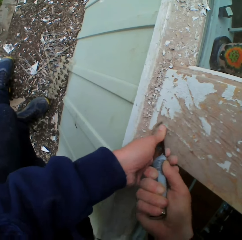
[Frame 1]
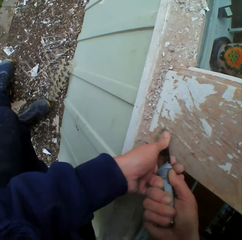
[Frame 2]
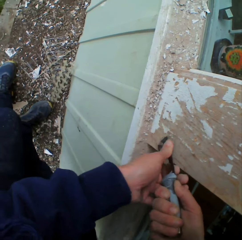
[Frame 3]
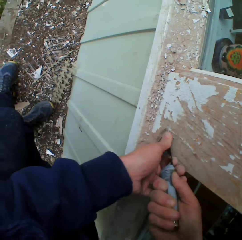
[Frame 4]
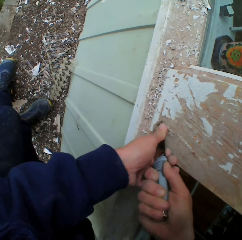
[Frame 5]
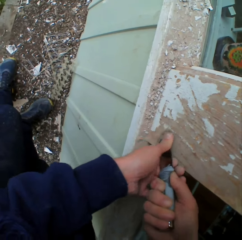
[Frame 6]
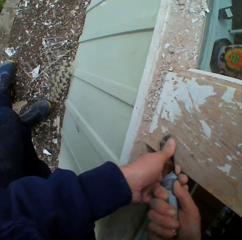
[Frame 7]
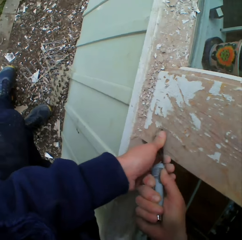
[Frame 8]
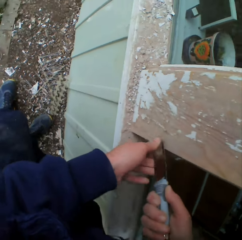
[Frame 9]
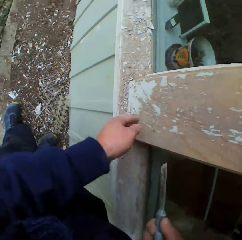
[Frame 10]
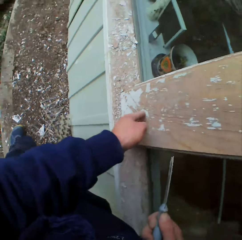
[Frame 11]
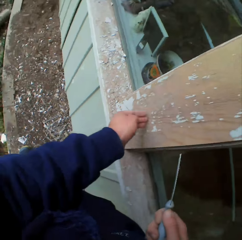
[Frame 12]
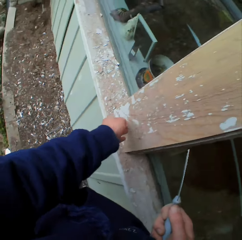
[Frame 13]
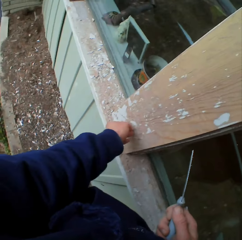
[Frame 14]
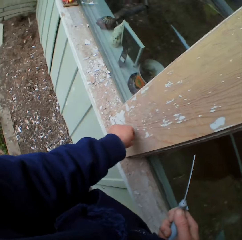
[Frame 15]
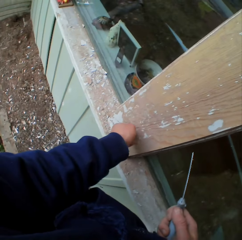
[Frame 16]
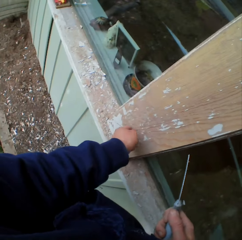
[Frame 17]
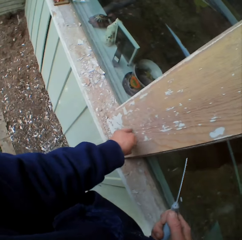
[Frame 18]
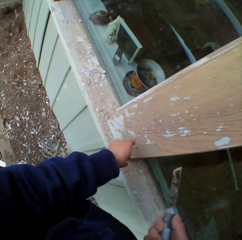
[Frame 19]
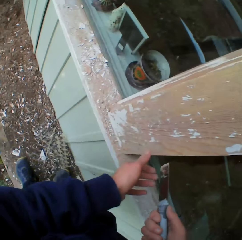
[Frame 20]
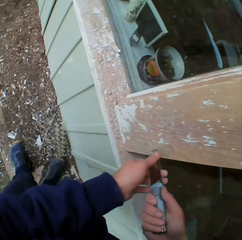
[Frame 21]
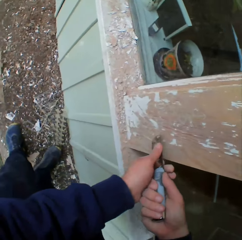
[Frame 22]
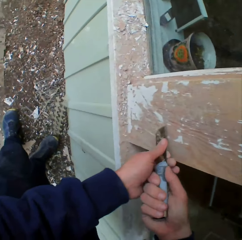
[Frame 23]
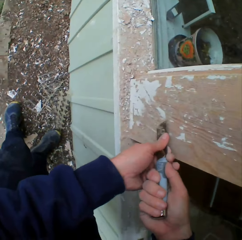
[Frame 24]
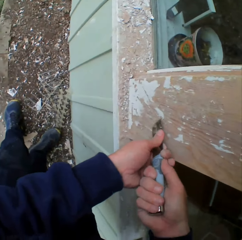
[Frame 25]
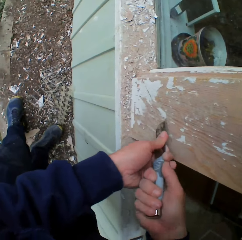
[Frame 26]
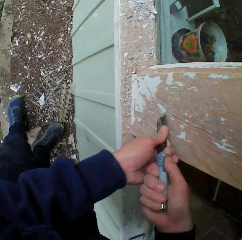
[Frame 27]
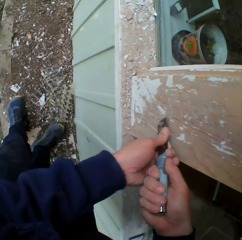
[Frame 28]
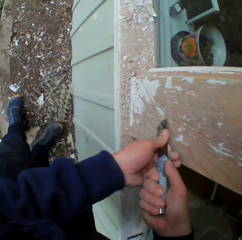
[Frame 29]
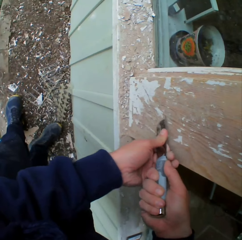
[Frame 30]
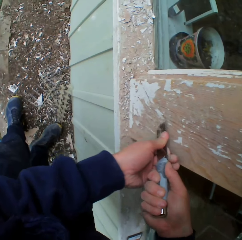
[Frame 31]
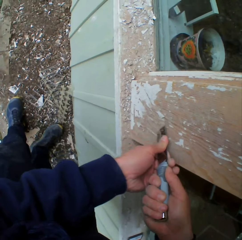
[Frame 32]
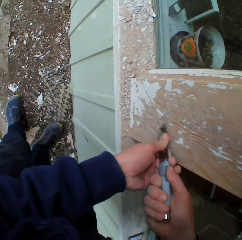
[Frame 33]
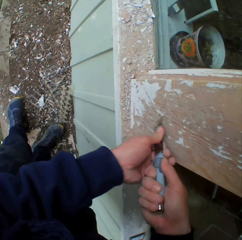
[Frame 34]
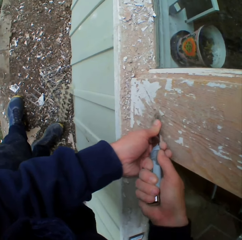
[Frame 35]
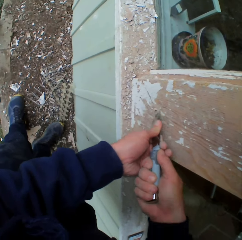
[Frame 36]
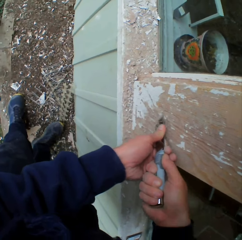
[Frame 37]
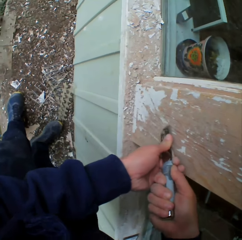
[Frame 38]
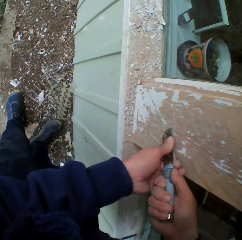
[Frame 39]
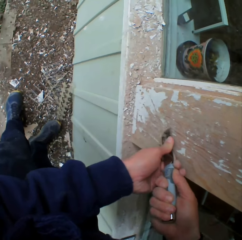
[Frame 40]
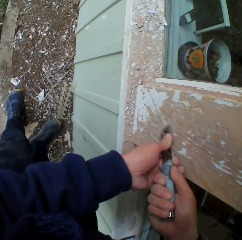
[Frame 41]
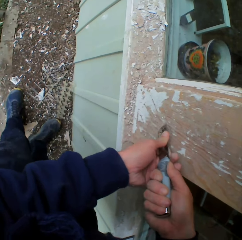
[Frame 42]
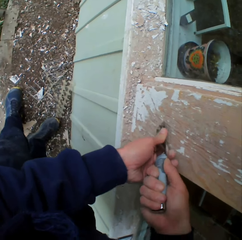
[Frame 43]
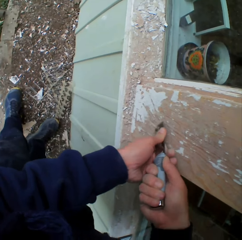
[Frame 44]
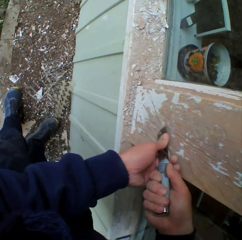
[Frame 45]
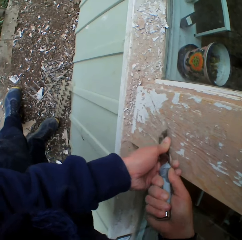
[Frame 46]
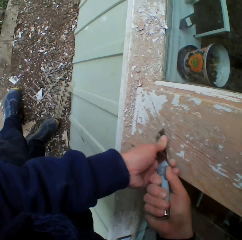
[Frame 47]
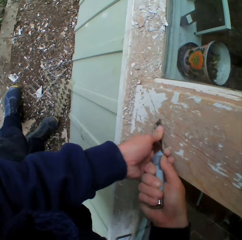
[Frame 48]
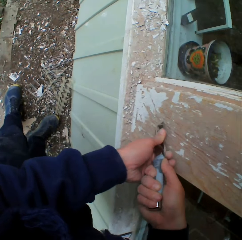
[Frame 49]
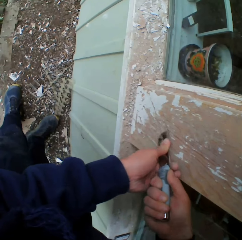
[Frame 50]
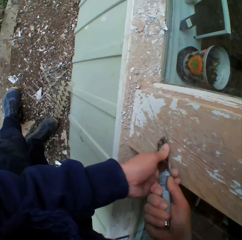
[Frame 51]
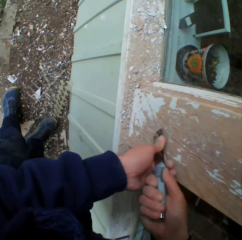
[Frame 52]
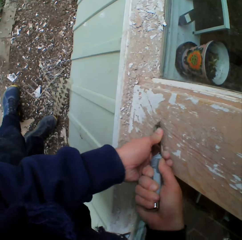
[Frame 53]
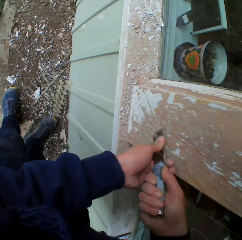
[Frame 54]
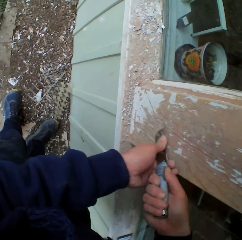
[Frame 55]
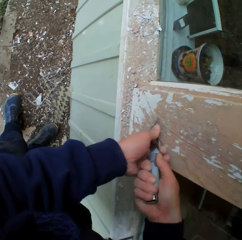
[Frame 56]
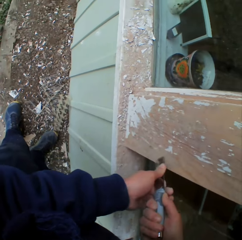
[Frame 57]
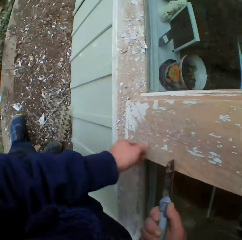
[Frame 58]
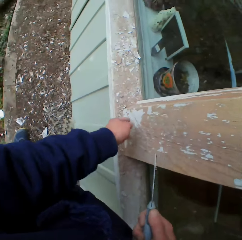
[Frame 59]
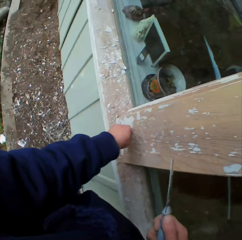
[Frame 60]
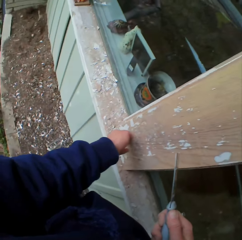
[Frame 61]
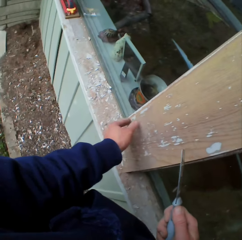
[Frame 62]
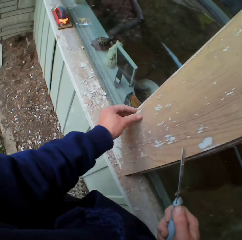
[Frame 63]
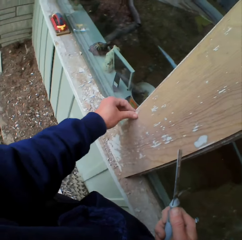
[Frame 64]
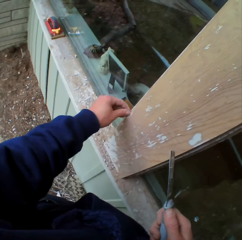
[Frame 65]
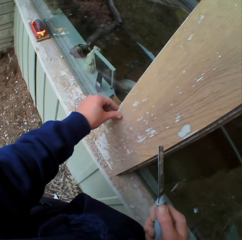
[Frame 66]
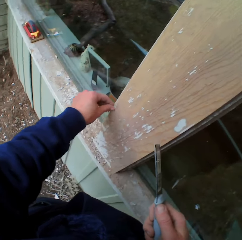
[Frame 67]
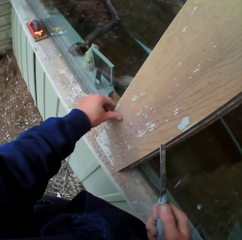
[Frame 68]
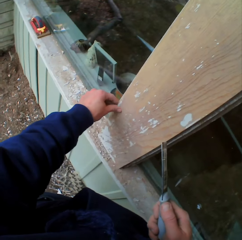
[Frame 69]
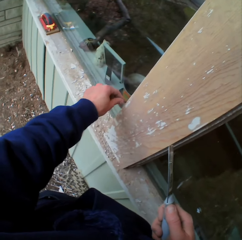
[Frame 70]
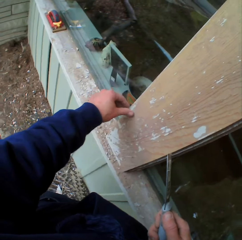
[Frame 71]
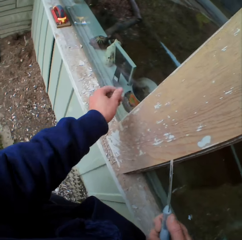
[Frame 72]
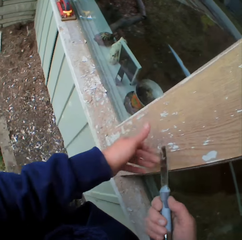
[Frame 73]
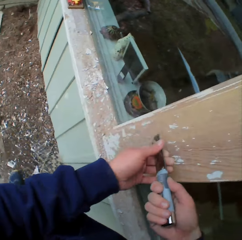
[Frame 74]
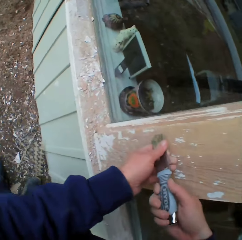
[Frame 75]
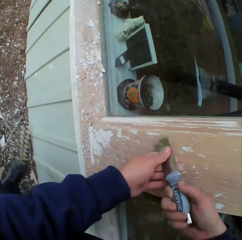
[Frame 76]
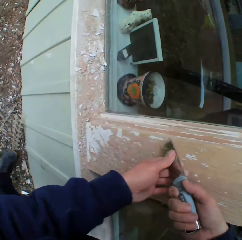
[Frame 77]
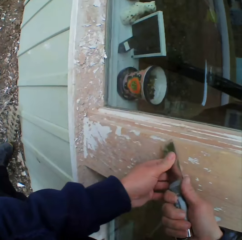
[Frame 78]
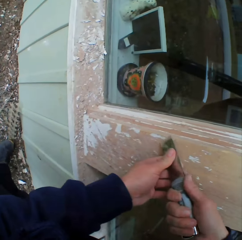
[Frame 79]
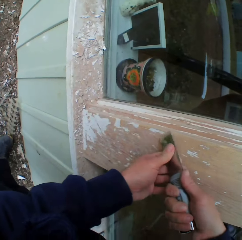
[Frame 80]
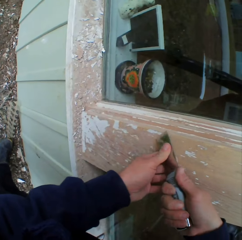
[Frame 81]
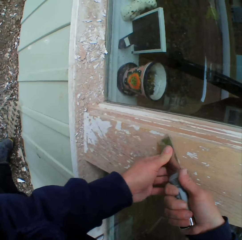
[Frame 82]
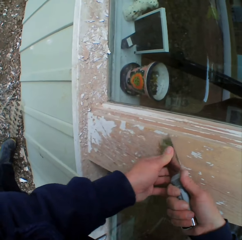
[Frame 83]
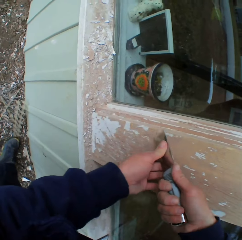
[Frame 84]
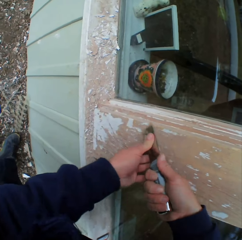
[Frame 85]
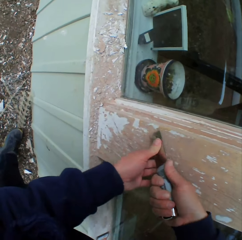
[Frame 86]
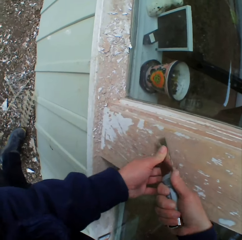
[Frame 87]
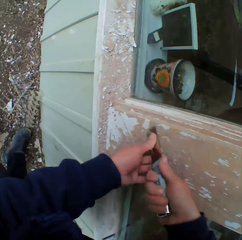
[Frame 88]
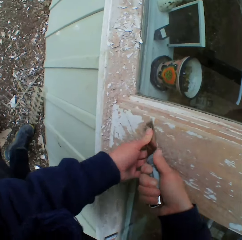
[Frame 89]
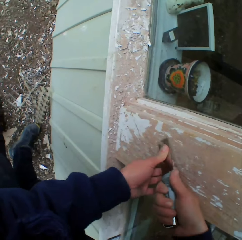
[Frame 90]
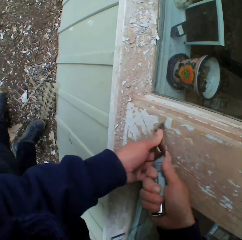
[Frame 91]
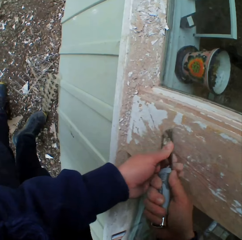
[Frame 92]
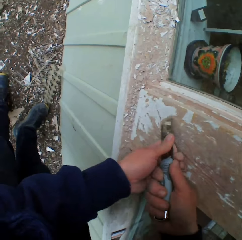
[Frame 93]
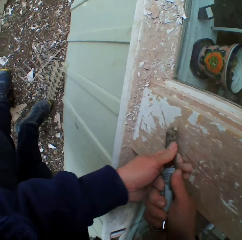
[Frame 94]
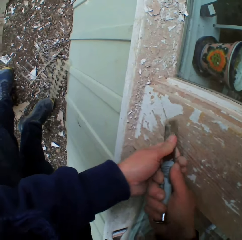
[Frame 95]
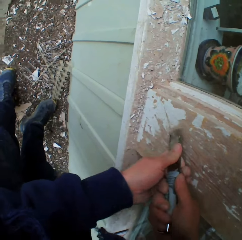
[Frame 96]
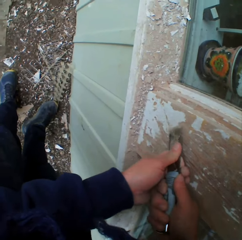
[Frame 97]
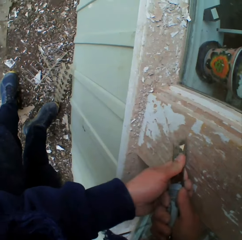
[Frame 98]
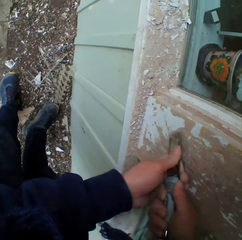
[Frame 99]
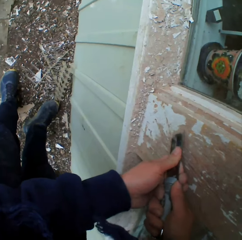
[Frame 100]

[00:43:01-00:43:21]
The camera wearer touches the wall with his left hand. He removes the dried paint on the wall with a chisel. He touches the wall with his left hand again. He removes the dried paint on the wall with the chisel again.

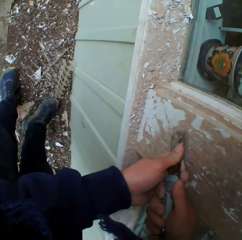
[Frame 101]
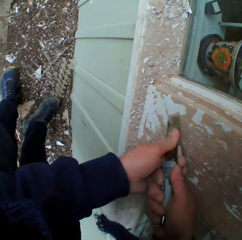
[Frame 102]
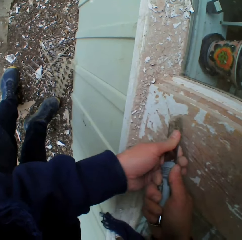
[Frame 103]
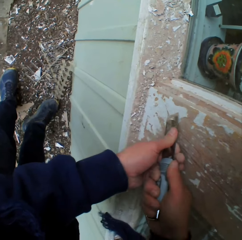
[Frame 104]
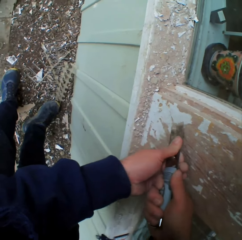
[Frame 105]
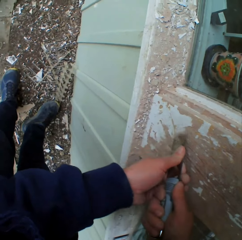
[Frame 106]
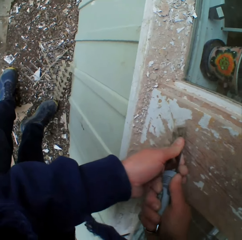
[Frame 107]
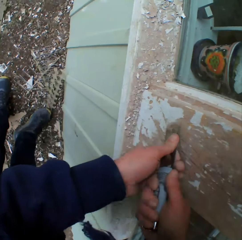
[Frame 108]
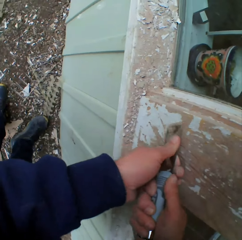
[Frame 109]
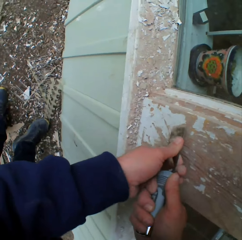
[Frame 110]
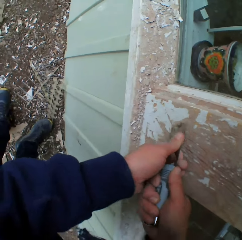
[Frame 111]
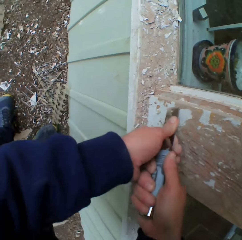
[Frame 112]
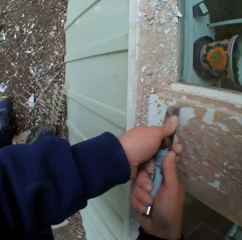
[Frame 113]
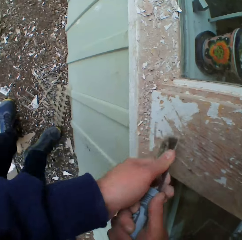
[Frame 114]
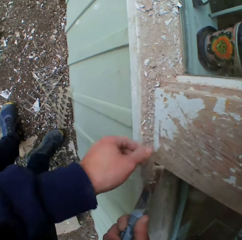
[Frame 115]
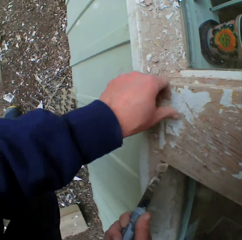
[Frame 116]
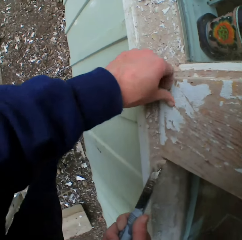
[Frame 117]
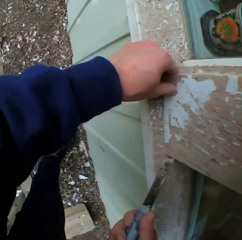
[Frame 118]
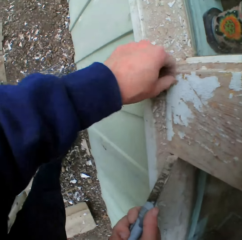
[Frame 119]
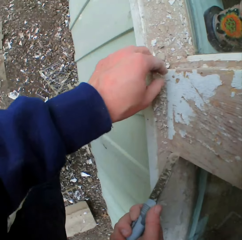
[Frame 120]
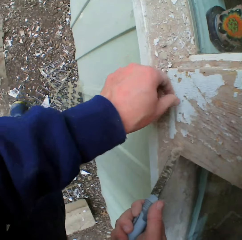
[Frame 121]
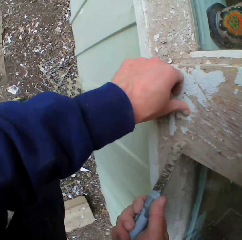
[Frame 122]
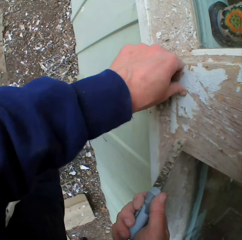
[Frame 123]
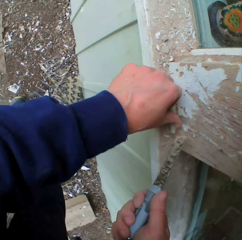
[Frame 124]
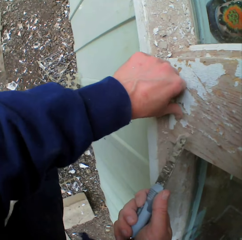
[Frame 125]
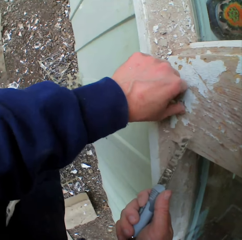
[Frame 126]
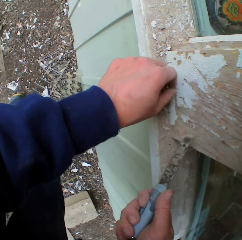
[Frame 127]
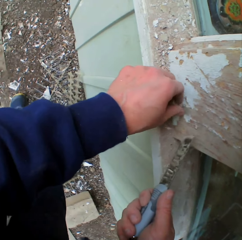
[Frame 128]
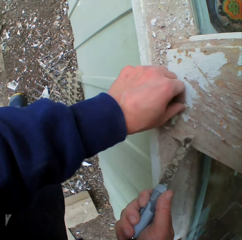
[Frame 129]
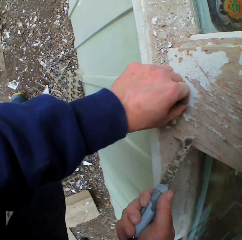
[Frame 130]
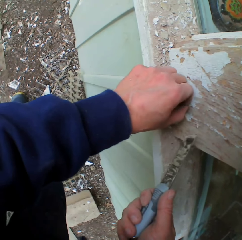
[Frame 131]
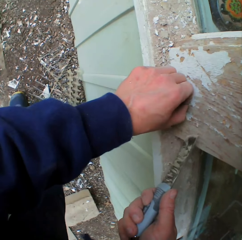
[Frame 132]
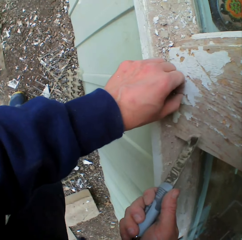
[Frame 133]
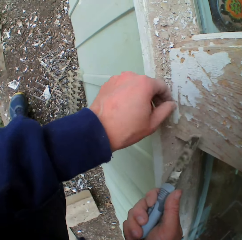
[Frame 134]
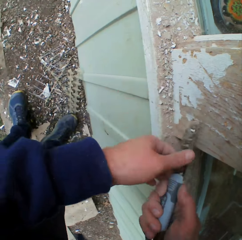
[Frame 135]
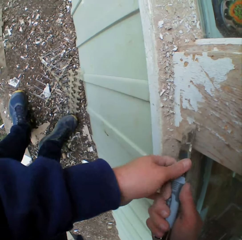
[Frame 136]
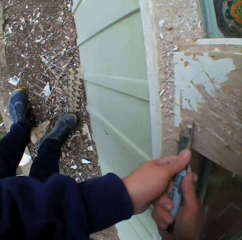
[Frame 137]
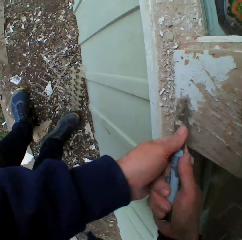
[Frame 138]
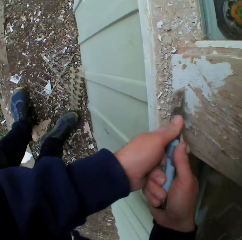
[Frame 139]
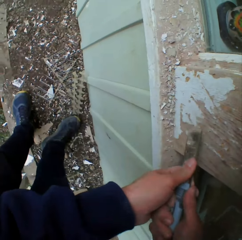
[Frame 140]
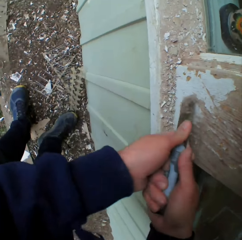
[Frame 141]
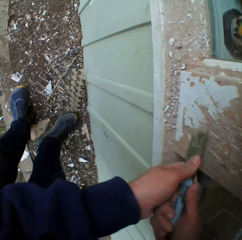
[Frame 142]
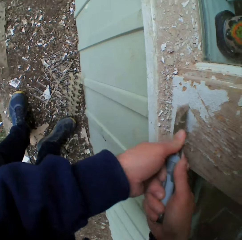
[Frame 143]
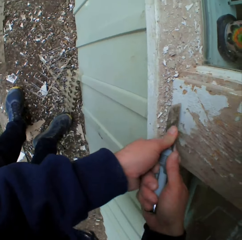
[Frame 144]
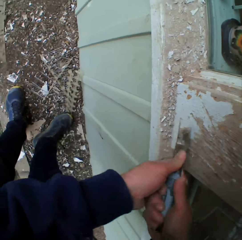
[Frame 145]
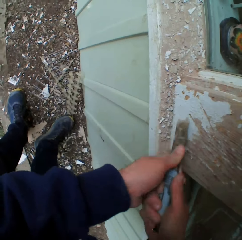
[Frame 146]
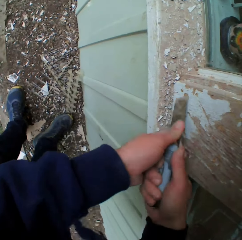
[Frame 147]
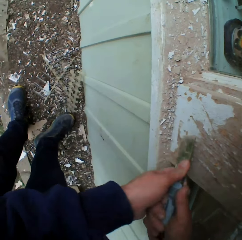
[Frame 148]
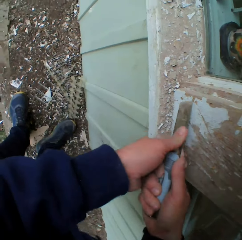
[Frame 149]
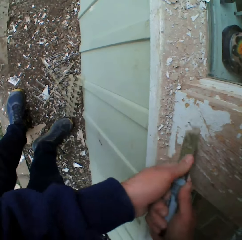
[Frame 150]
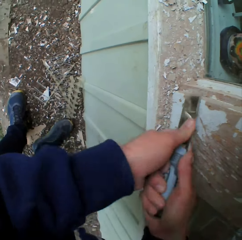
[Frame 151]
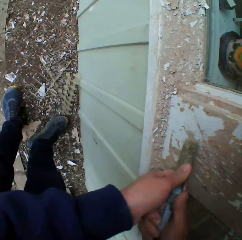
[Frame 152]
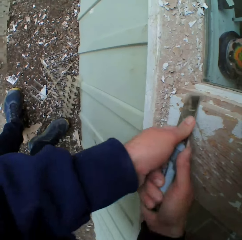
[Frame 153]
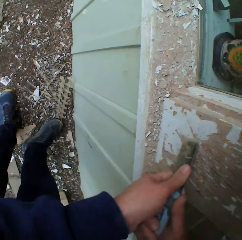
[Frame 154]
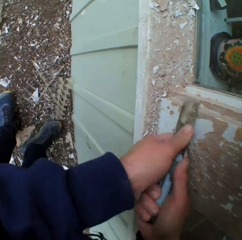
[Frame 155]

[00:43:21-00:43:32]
The camera wearer touches the surface. He removes the dried paint with his left hand. He removes the dried paint on the wall with a chisel.
